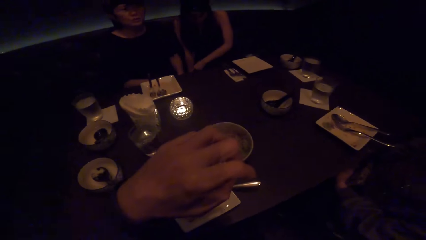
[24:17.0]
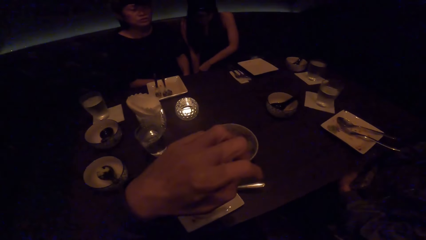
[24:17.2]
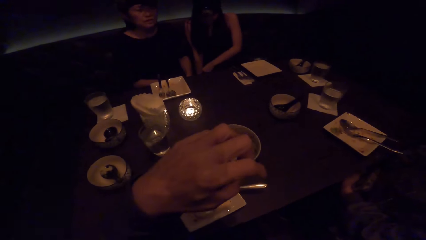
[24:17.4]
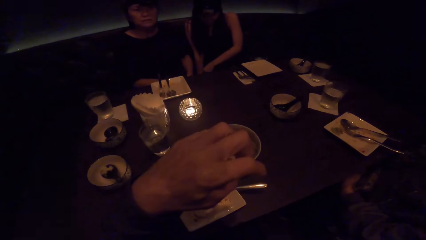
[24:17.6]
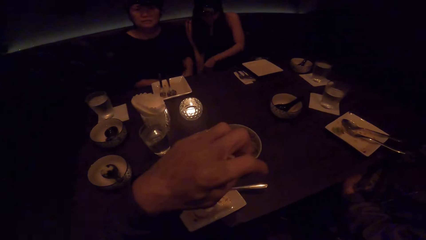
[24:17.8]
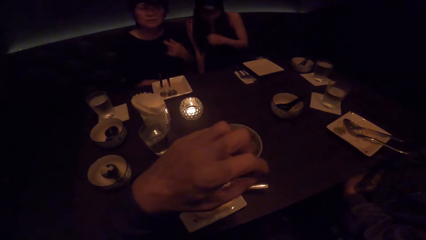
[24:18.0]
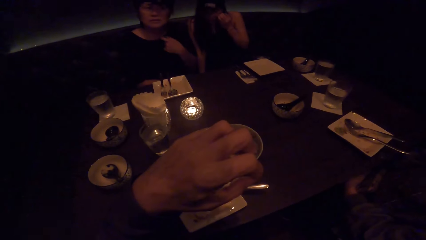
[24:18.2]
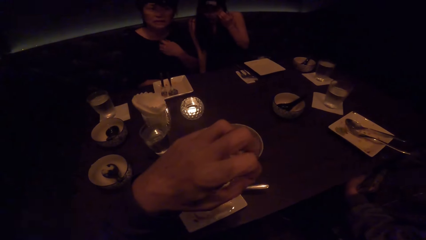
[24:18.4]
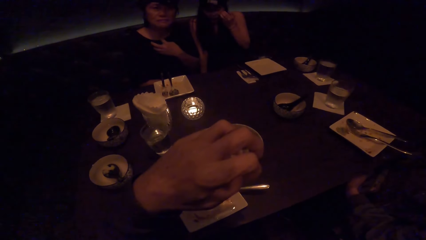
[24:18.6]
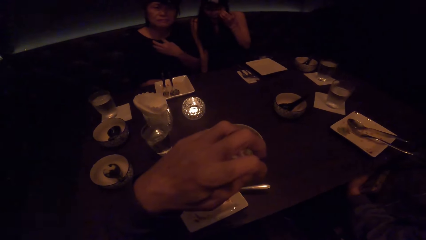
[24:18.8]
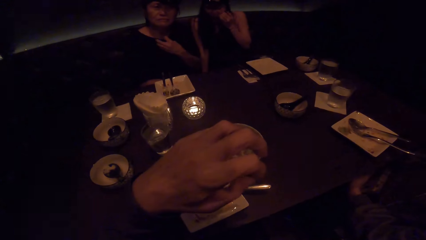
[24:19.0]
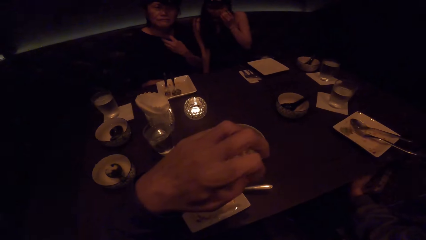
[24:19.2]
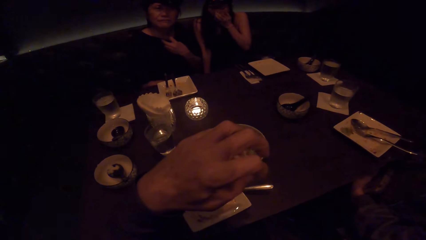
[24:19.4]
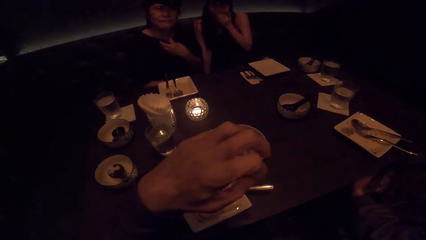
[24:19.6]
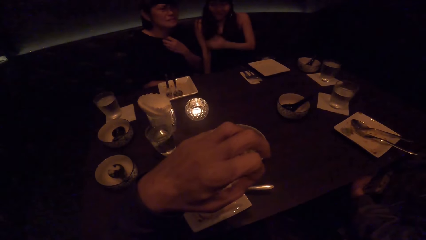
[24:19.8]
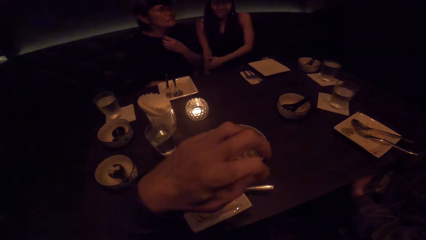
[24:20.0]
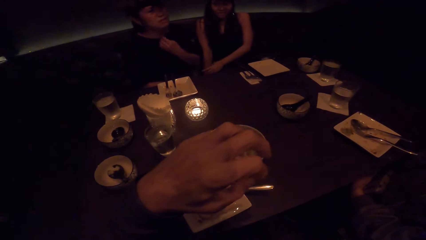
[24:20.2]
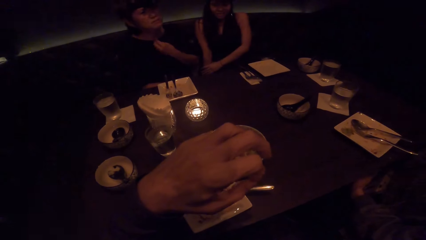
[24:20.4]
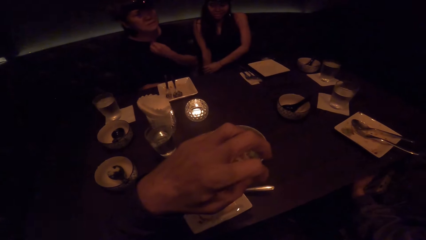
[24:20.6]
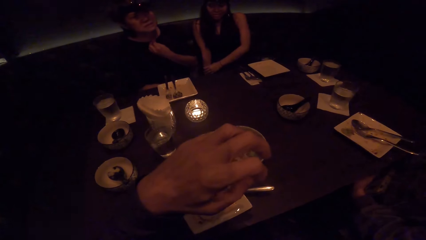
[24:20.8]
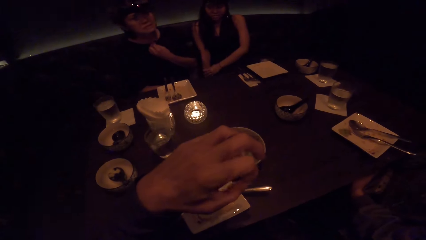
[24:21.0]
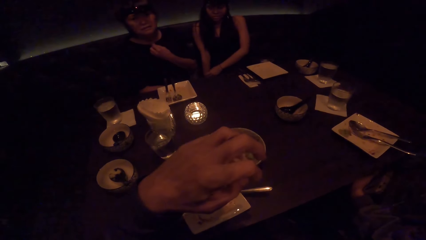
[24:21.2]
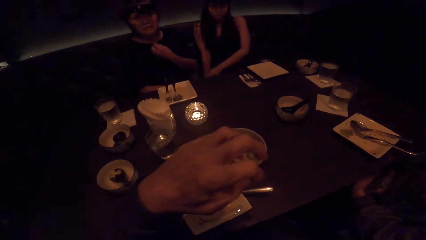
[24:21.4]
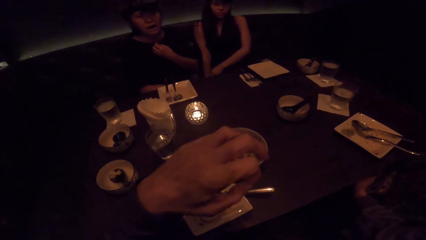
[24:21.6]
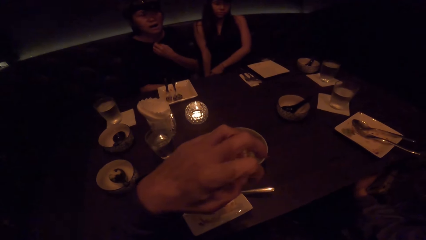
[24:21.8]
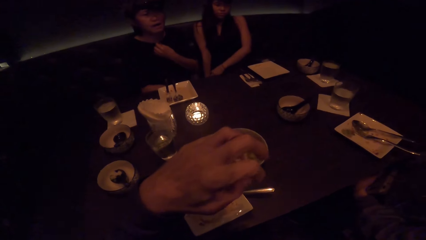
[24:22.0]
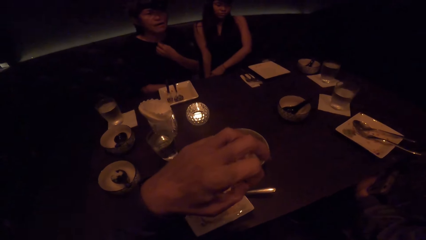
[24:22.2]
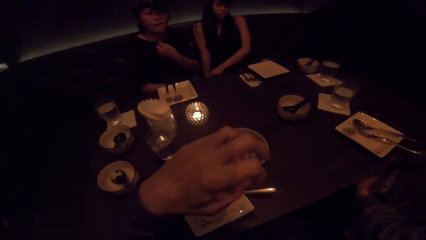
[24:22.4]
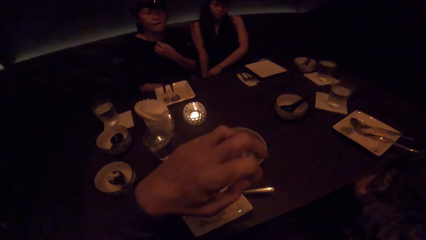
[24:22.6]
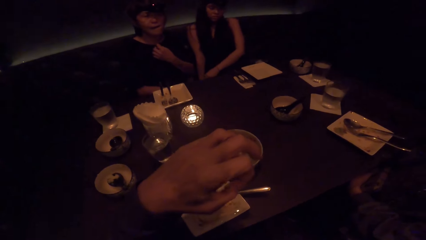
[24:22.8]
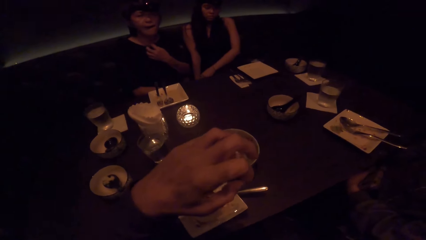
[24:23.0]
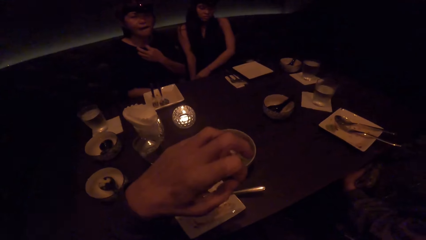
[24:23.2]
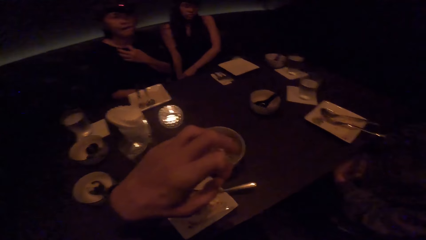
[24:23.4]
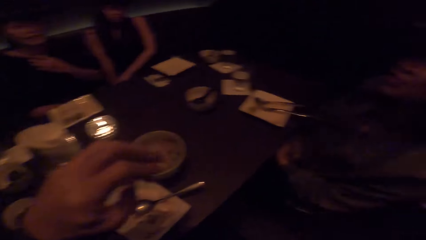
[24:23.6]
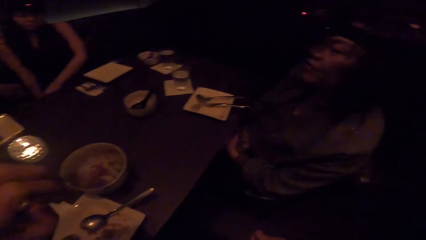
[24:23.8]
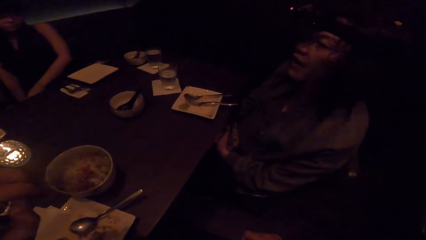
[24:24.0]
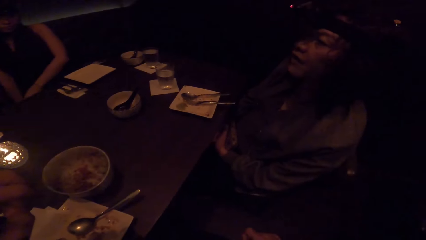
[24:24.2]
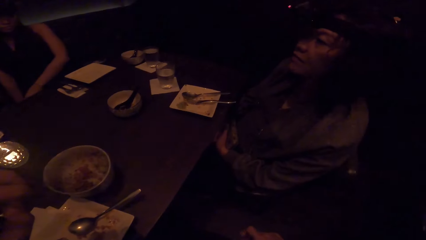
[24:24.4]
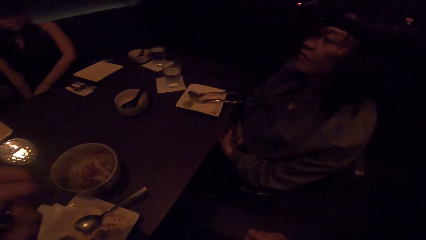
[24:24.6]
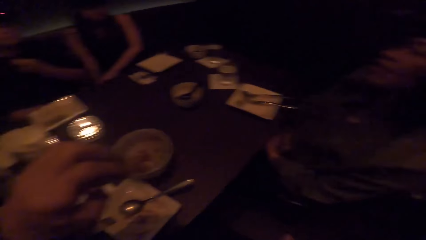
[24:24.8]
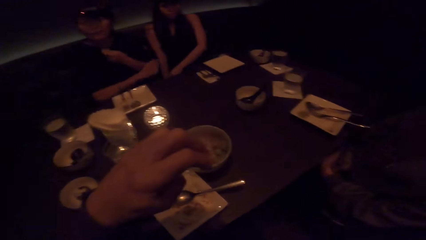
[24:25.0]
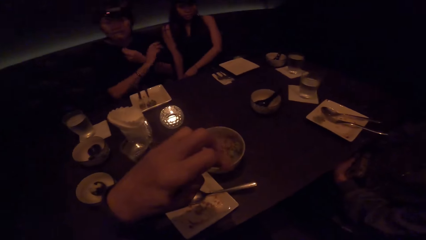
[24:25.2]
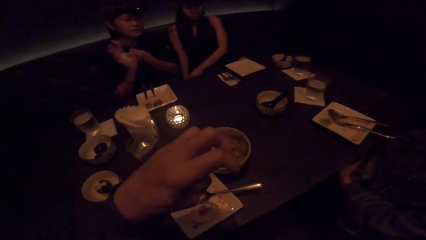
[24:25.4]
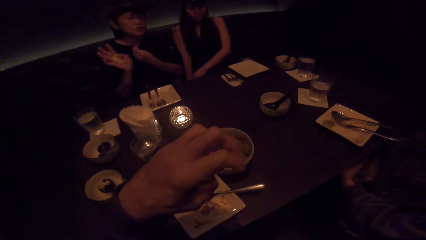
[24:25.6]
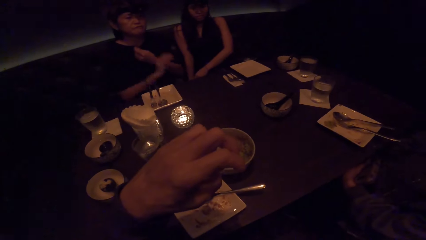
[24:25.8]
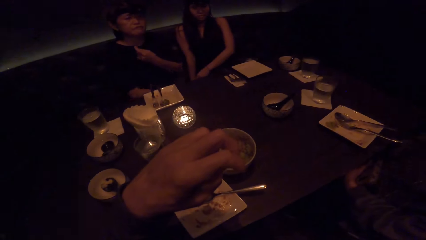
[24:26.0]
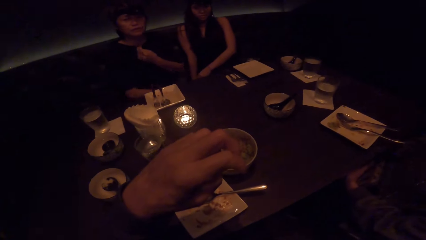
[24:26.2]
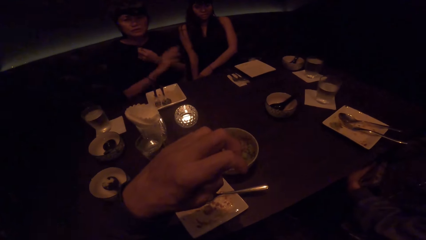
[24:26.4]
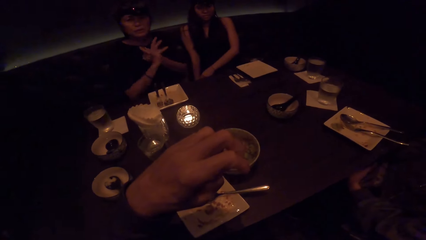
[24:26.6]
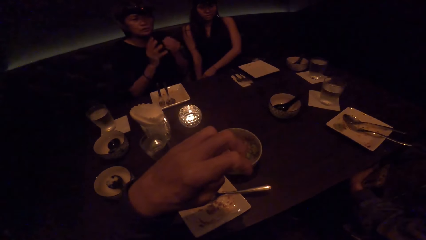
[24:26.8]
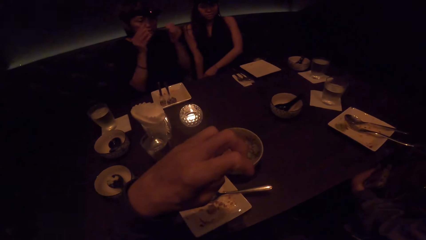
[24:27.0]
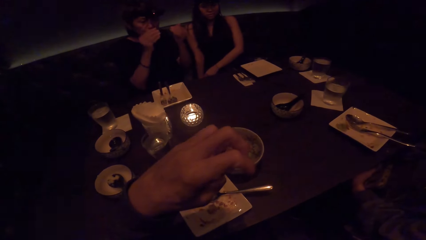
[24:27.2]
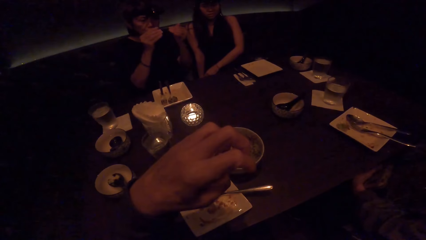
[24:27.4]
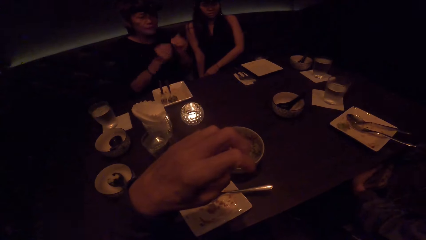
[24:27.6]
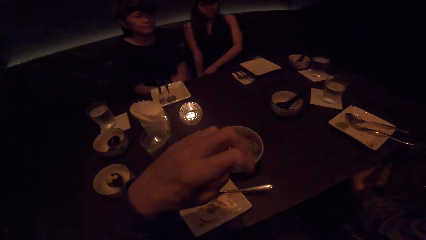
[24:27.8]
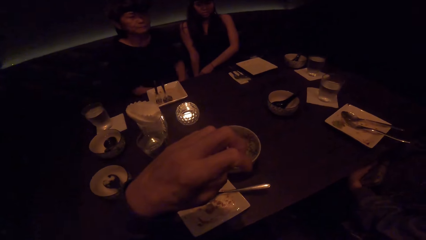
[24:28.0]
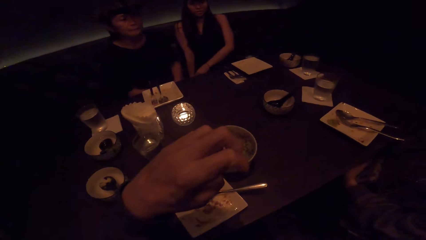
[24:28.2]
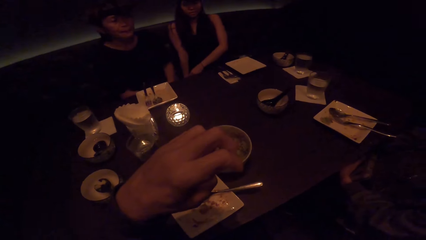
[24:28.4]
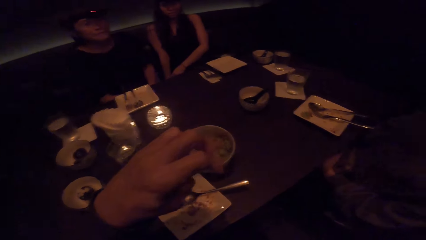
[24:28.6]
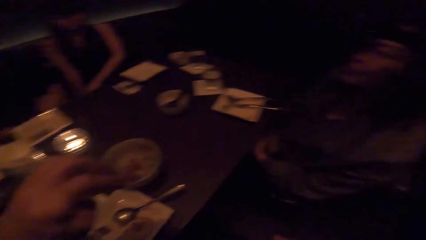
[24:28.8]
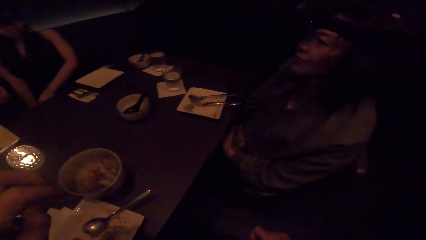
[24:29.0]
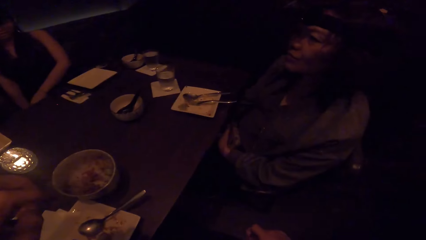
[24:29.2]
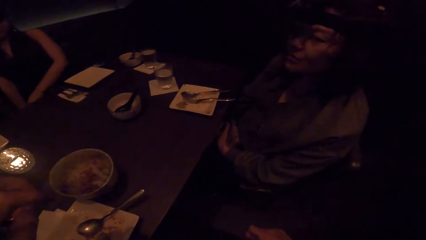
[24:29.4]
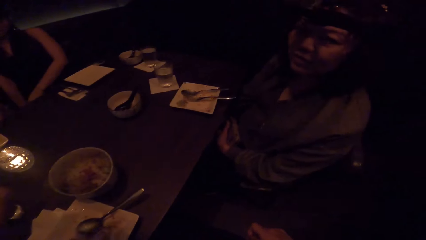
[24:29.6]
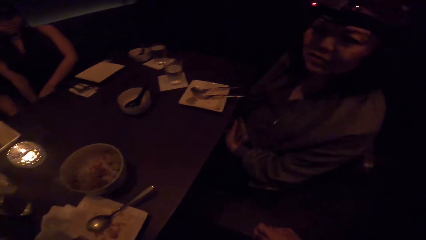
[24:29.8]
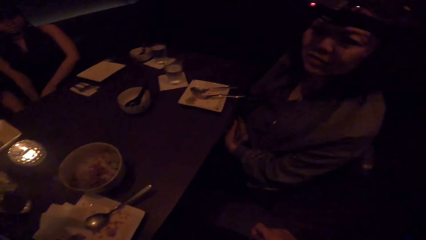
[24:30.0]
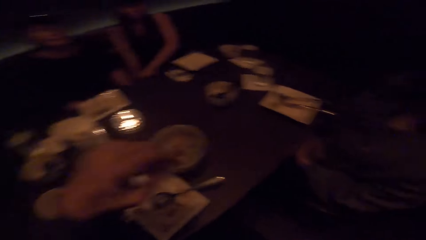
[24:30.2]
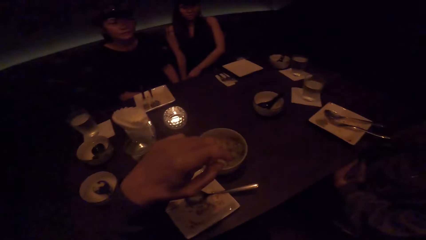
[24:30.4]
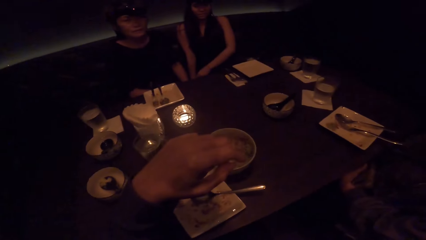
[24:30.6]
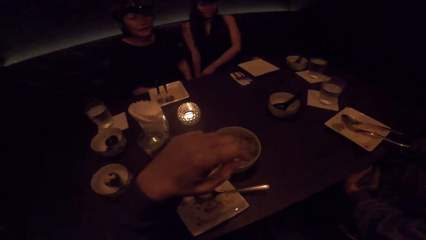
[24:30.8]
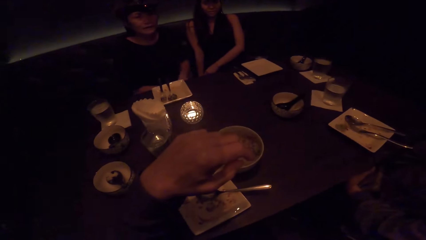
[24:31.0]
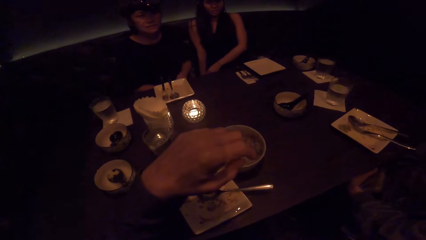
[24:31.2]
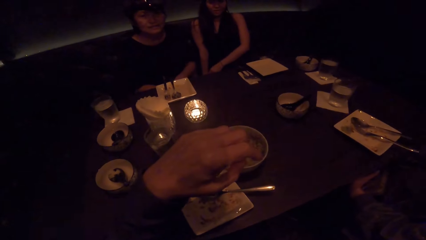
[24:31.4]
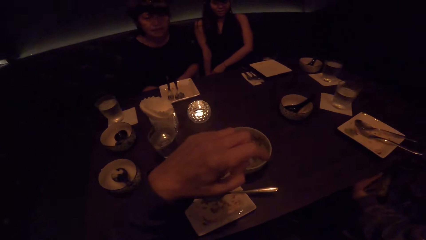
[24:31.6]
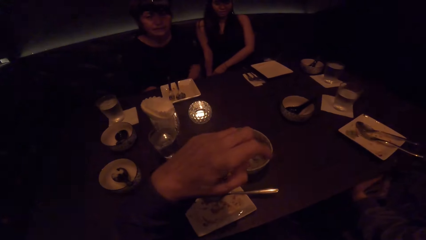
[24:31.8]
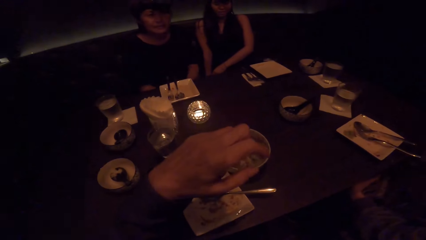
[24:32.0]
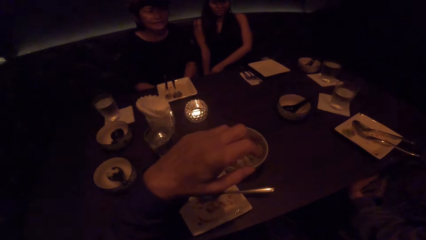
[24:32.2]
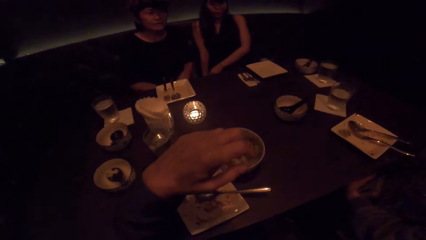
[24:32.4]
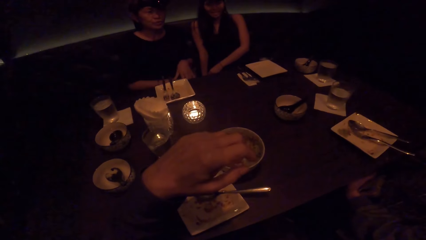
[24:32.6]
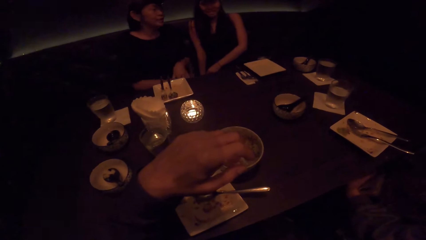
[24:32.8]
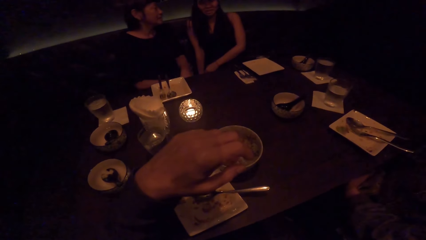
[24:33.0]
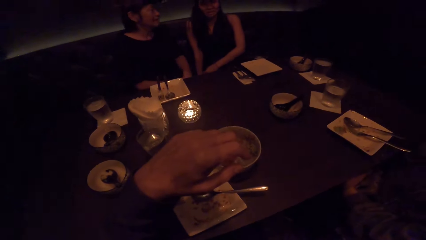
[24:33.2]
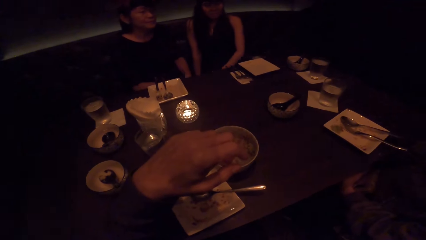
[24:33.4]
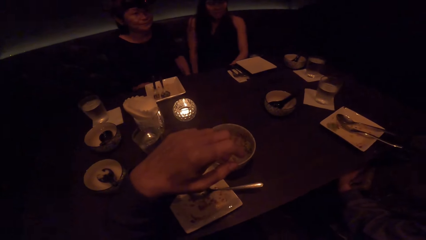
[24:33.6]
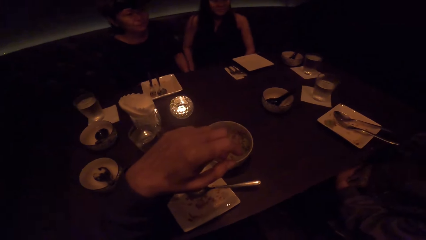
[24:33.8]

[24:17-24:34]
A woman looks at the camera wearer. The woman talks to the camera wearer. The camera wearer interacts with three women. They look at another woman. The other woman looks at the camera wearer.
